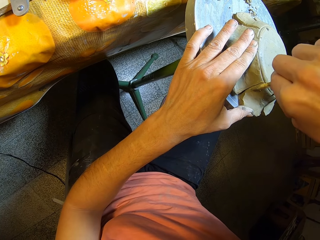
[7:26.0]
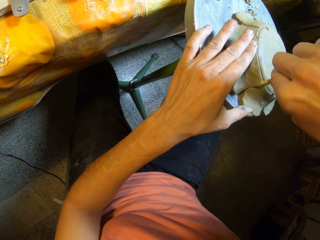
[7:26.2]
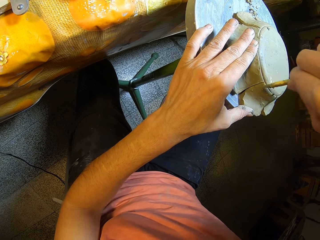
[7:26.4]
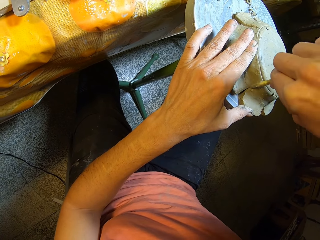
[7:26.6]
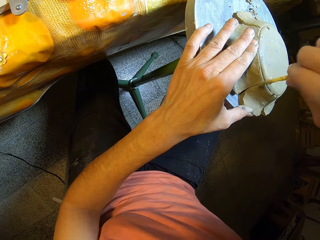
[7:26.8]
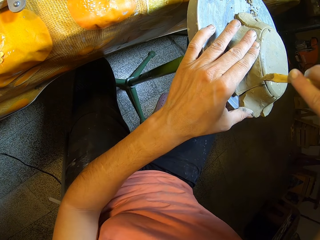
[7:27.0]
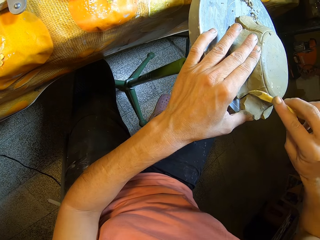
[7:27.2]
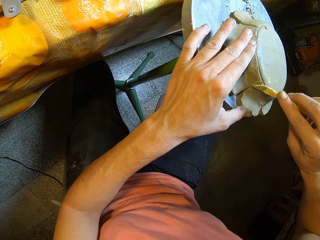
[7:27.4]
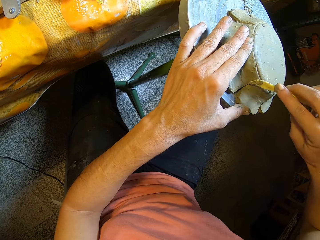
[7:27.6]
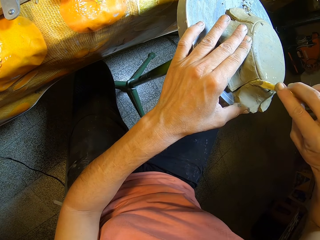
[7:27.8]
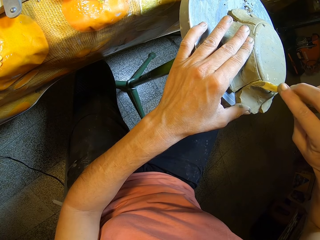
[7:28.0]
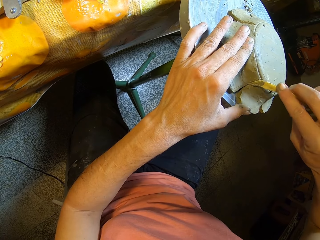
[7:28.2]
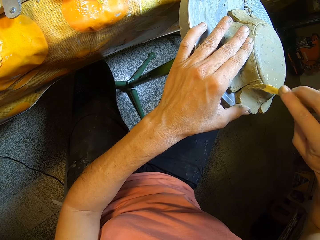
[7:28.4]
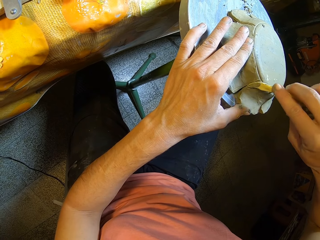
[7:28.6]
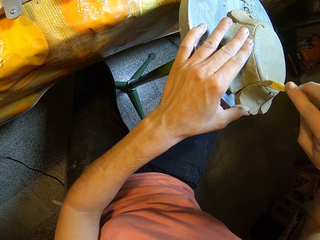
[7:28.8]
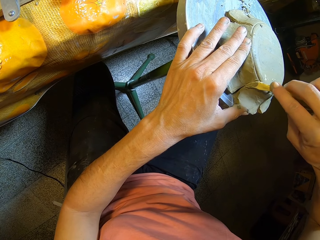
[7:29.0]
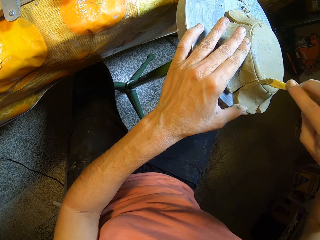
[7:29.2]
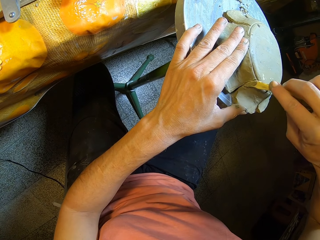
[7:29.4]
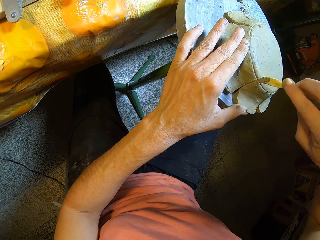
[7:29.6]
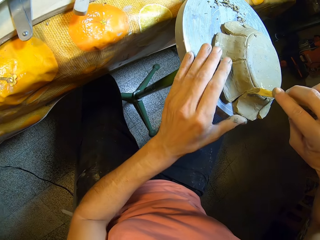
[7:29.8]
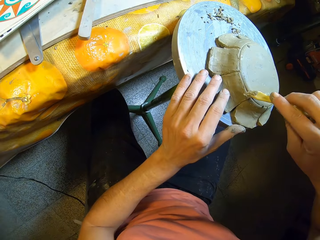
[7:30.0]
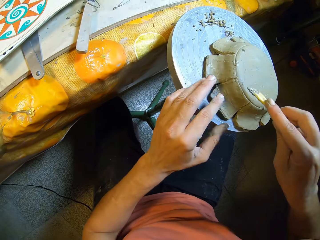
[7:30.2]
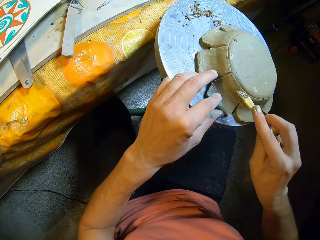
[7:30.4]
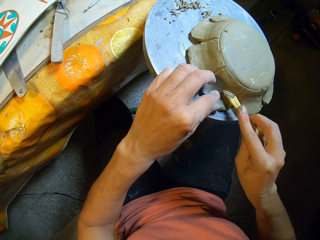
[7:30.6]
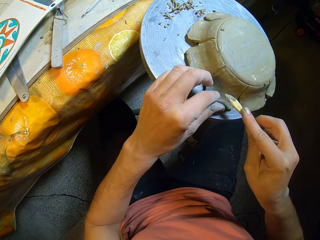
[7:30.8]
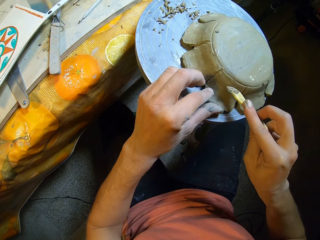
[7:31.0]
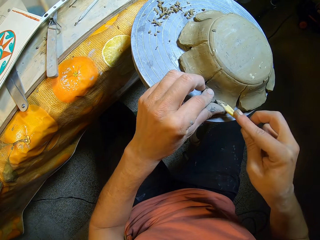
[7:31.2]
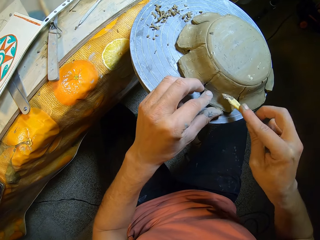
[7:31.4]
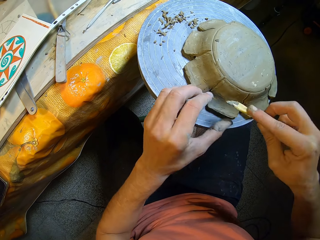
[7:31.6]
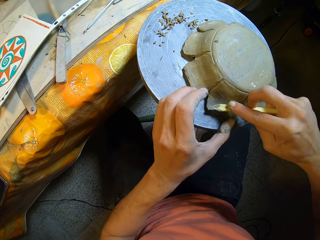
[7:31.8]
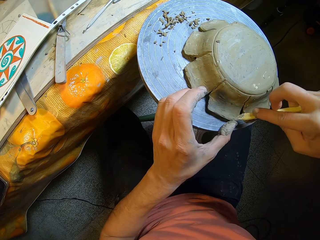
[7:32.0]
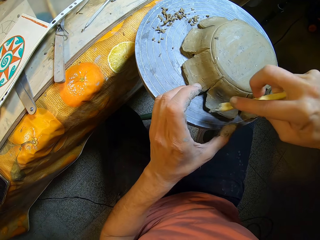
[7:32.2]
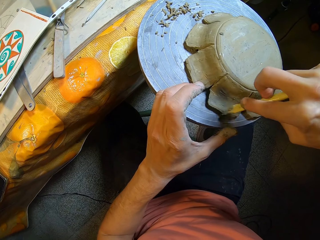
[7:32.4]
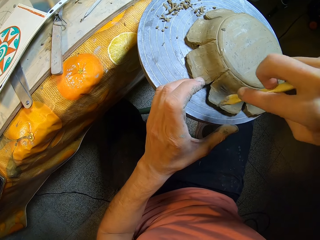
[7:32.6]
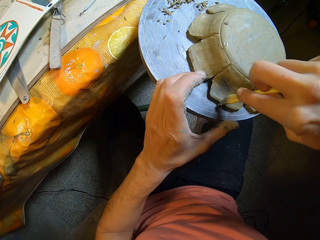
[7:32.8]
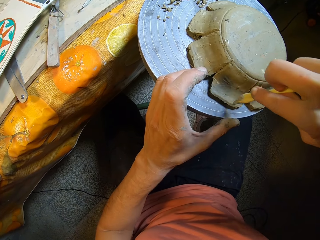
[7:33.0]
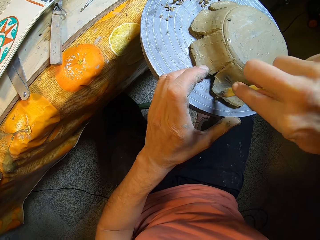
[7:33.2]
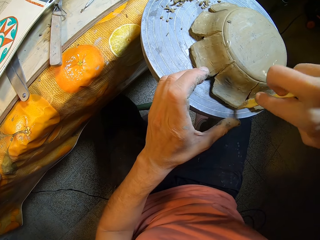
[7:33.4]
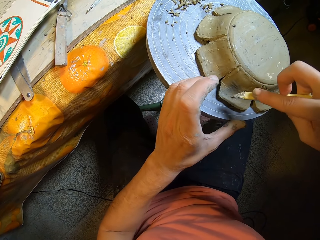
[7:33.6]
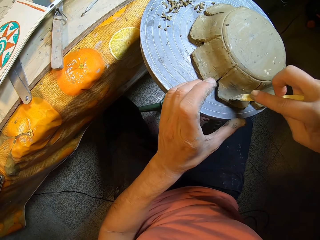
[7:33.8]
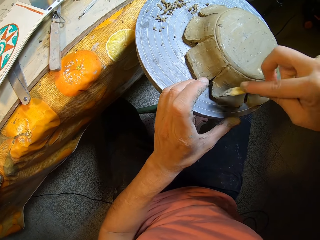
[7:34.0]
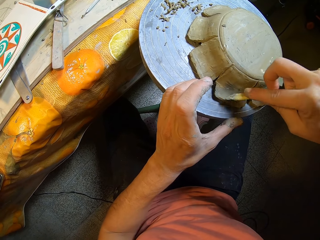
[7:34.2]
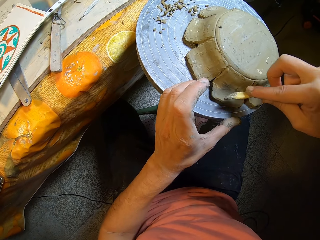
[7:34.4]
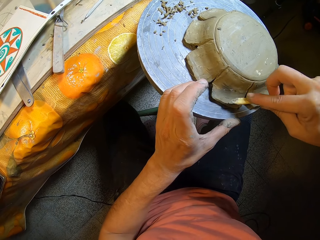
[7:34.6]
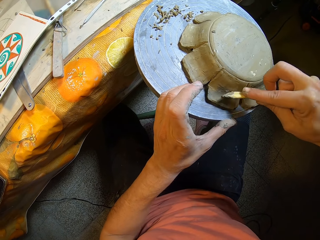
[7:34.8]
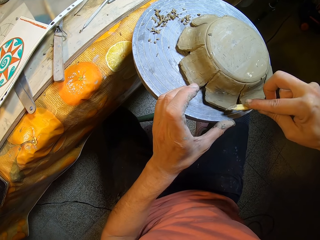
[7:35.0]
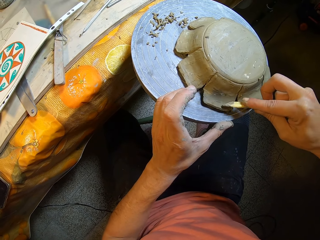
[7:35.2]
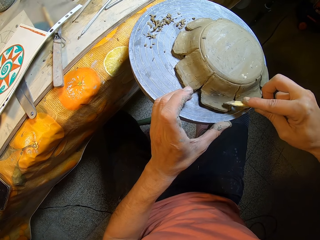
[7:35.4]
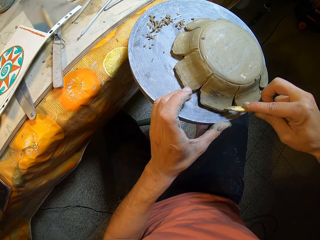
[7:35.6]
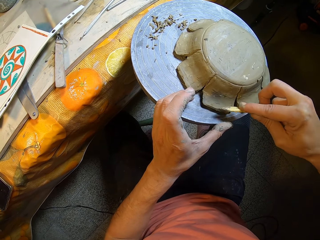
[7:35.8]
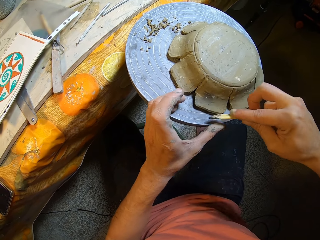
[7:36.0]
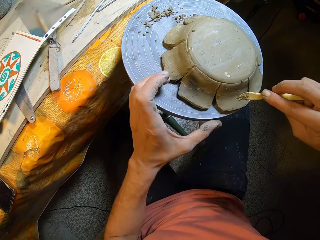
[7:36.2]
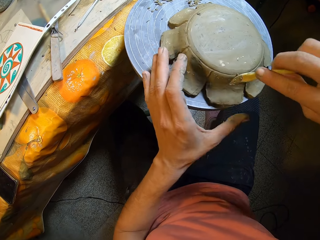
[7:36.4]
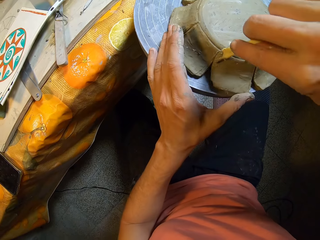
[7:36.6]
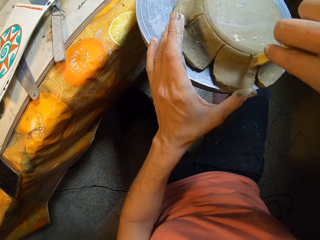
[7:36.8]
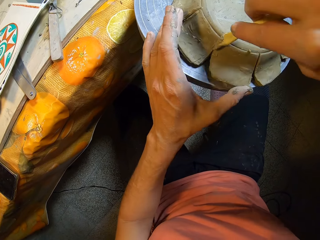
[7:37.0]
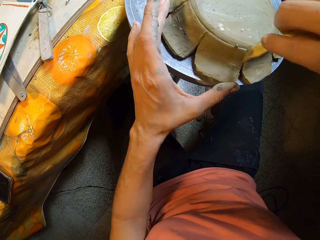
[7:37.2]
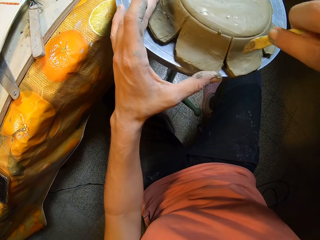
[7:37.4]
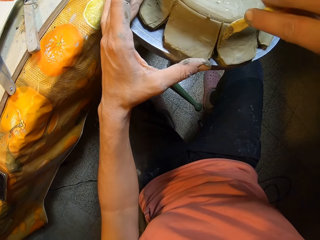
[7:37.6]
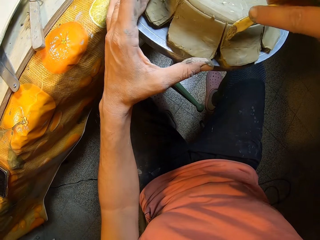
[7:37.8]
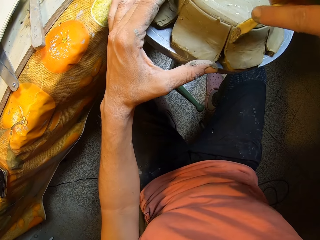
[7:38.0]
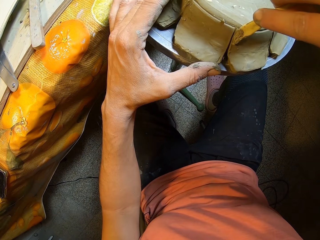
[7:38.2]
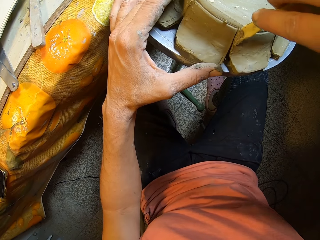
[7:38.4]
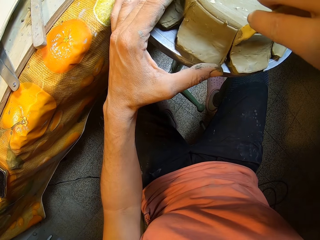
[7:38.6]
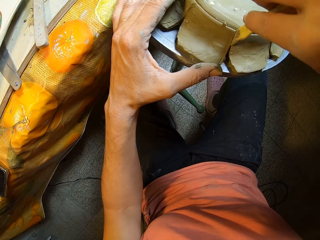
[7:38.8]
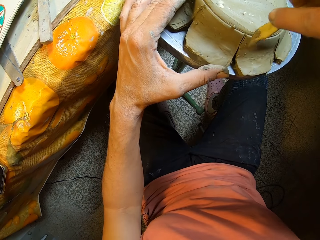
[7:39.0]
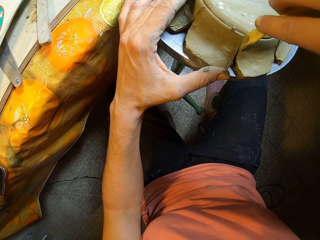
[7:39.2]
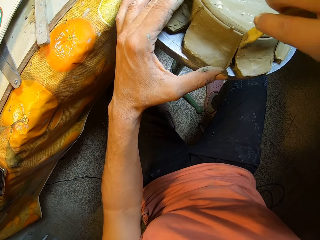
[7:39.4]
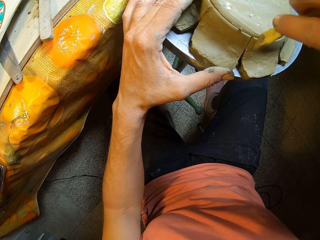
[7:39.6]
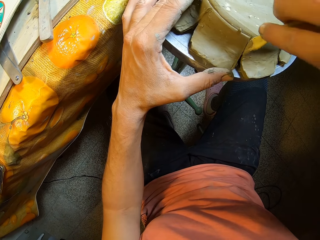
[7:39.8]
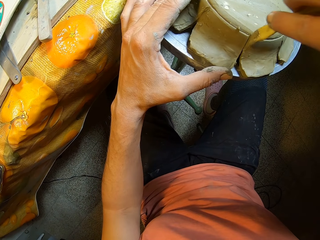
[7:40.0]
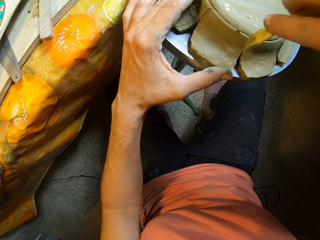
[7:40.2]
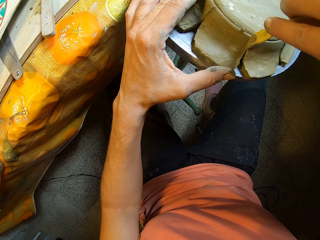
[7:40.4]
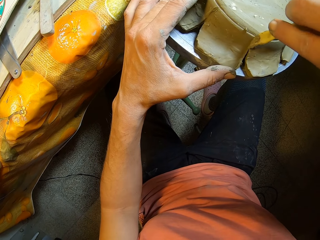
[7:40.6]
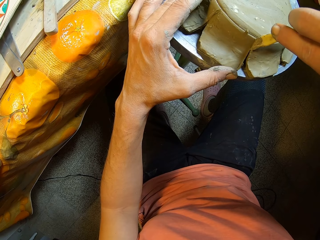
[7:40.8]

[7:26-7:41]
The camera wearer turns the ceramic on the table with his left hand. He carves the ceramic on the table with the wooden modeling tool in his right hand.

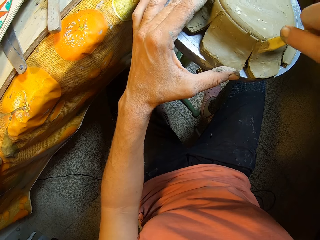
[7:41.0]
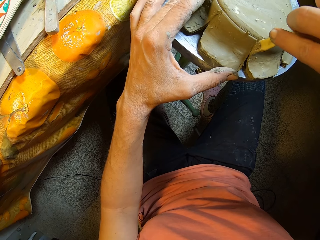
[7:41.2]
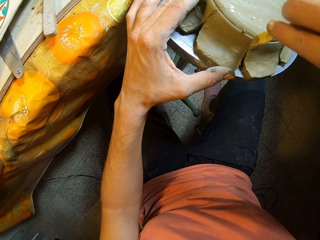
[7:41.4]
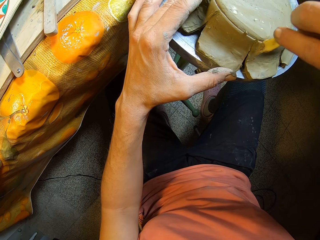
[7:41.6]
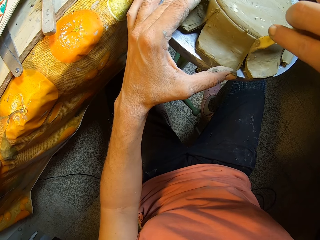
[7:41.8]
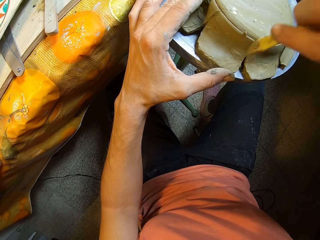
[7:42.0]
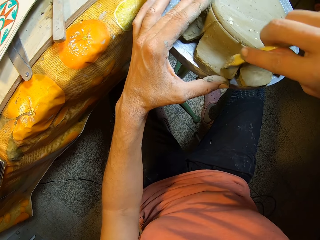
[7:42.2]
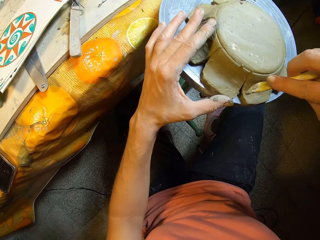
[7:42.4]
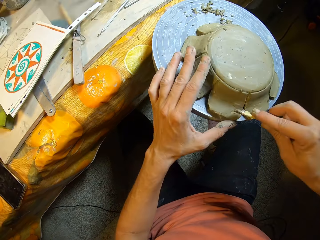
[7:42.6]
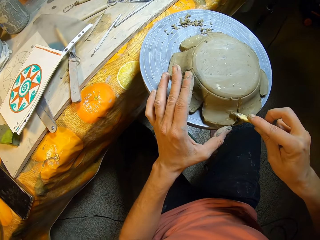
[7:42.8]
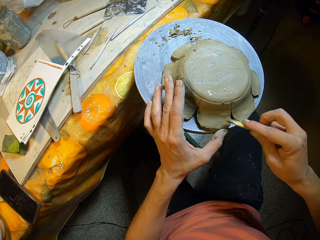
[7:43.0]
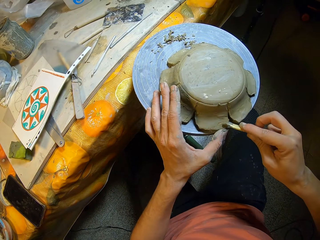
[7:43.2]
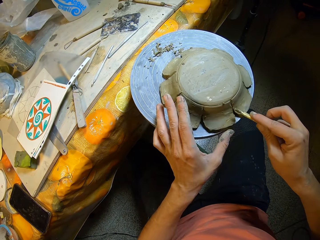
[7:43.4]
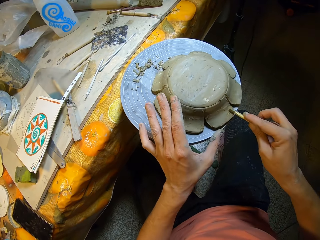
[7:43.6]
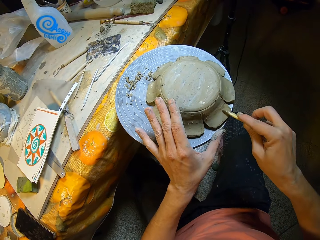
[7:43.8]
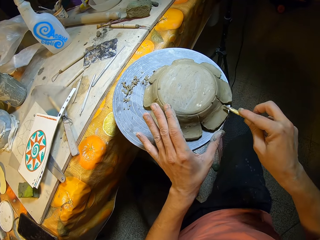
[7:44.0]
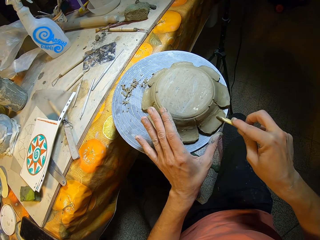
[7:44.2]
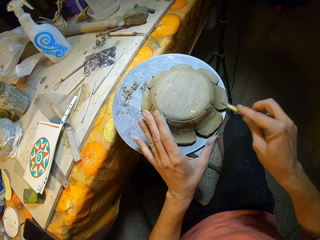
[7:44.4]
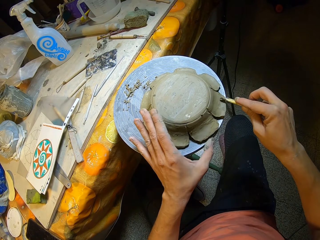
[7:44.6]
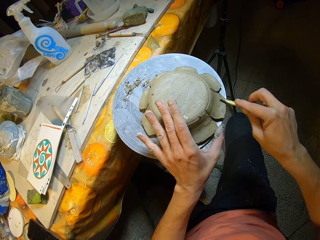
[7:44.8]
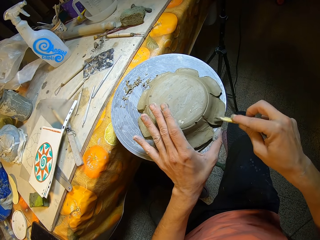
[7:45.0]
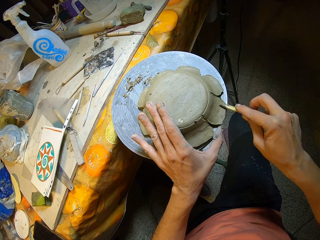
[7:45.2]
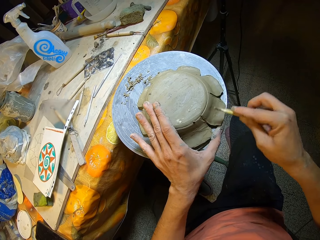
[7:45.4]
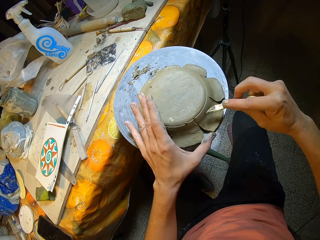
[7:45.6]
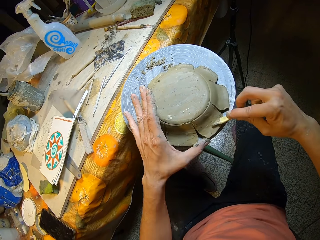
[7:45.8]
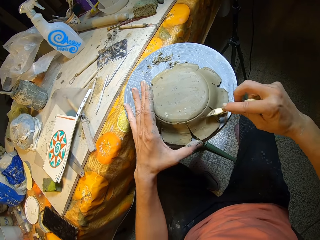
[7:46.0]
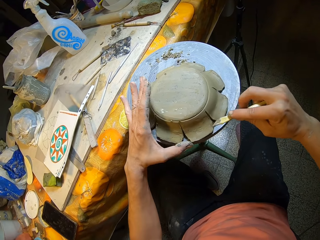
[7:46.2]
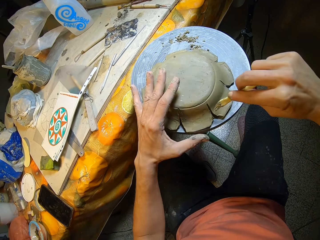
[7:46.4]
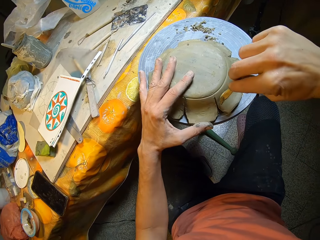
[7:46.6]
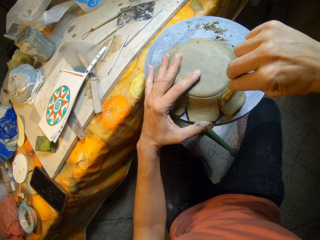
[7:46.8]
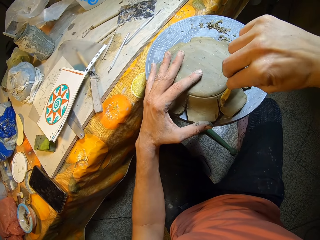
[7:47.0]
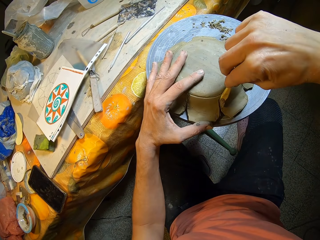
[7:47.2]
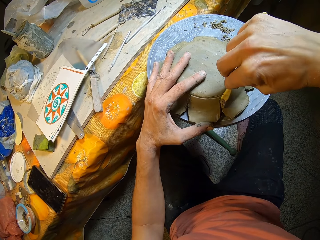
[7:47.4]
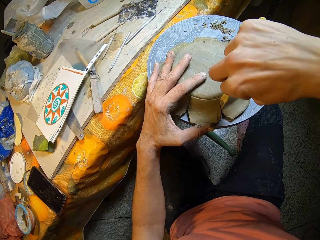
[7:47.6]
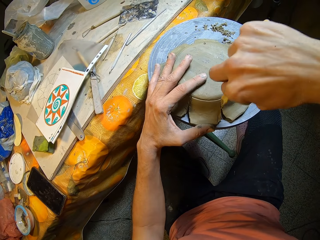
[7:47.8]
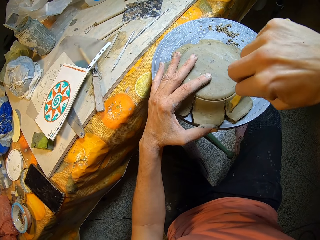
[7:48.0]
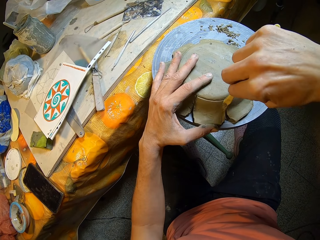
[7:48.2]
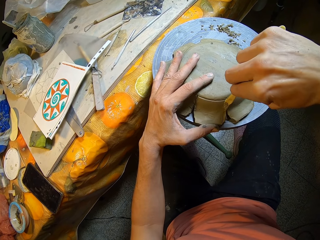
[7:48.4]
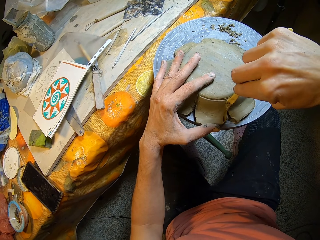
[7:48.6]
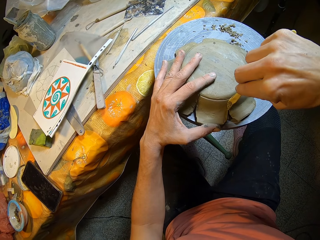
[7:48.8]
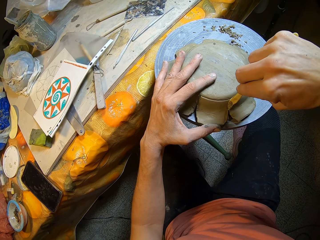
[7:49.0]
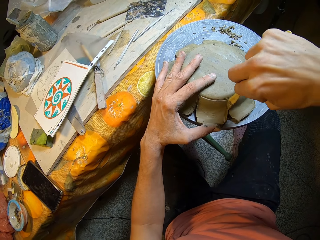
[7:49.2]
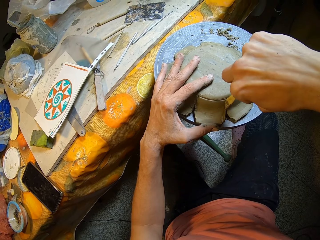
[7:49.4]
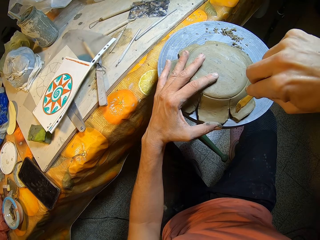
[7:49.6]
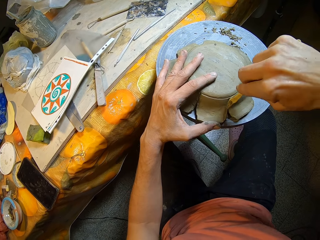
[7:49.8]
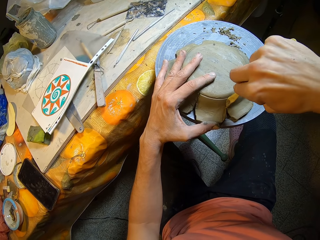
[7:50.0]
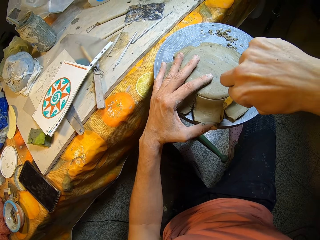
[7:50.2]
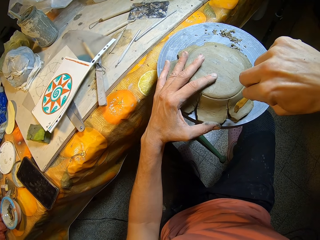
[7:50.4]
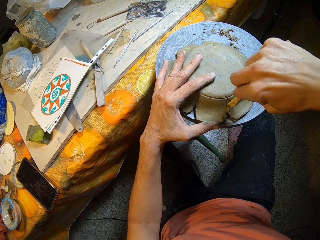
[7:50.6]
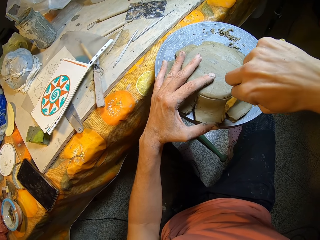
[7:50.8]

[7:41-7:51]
The camera wearer turns the ceramic on the table with his left hand. He turns the ceramic again.
